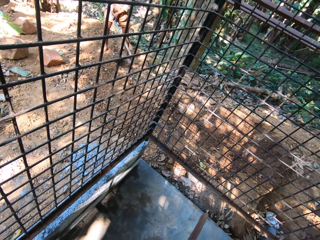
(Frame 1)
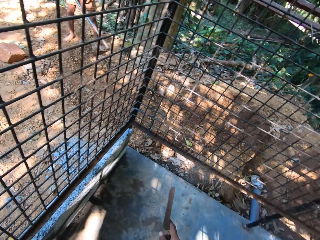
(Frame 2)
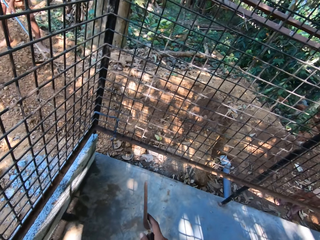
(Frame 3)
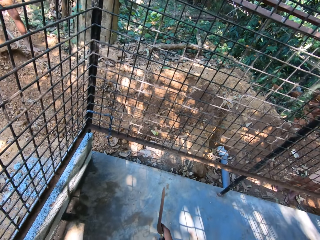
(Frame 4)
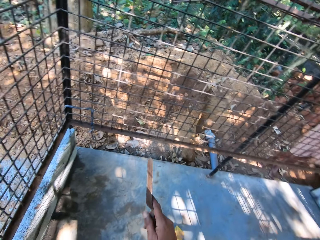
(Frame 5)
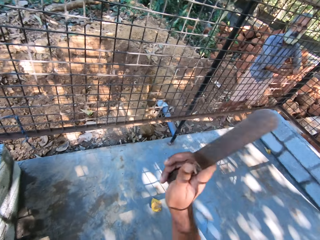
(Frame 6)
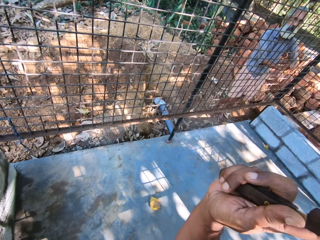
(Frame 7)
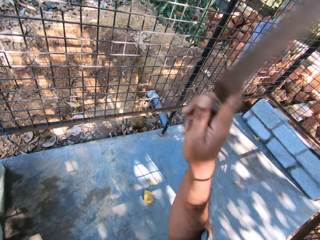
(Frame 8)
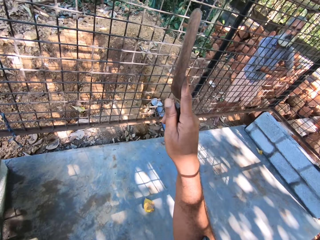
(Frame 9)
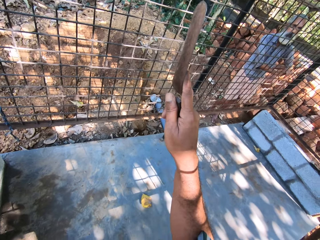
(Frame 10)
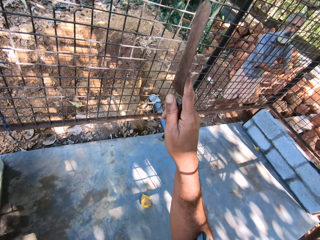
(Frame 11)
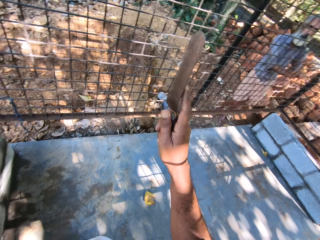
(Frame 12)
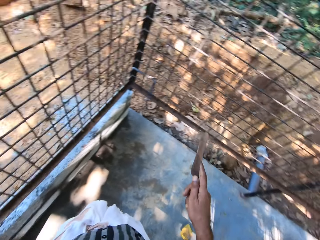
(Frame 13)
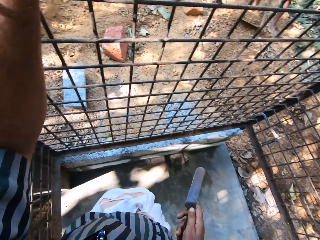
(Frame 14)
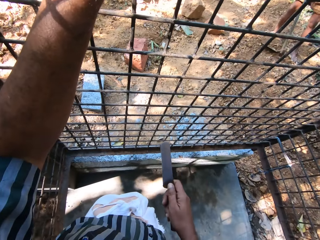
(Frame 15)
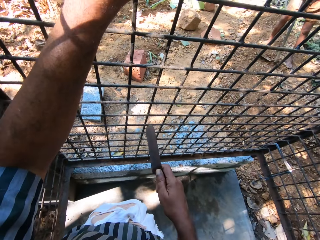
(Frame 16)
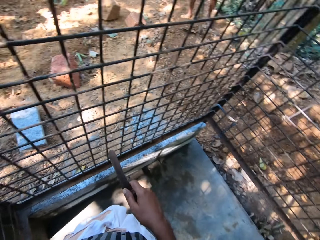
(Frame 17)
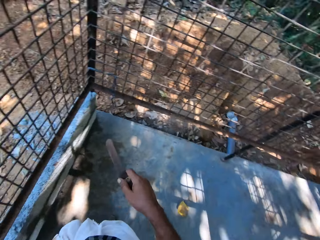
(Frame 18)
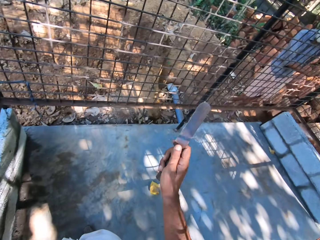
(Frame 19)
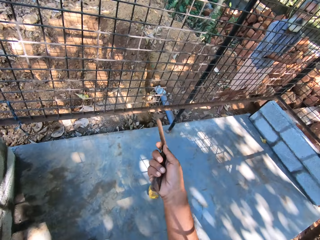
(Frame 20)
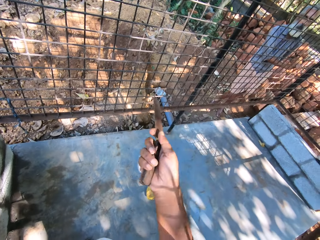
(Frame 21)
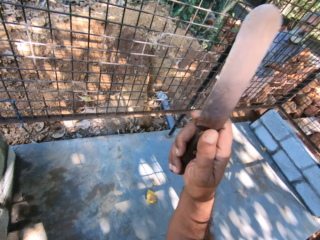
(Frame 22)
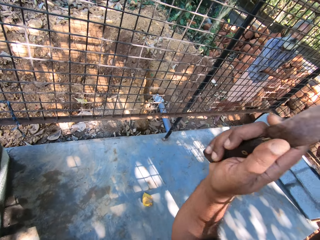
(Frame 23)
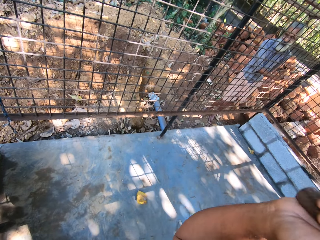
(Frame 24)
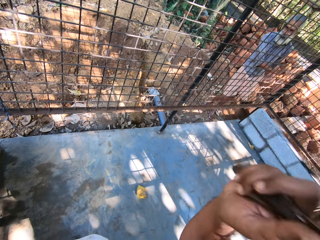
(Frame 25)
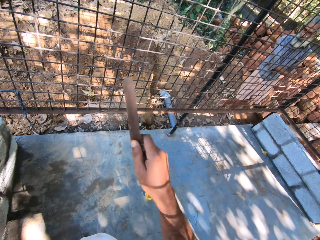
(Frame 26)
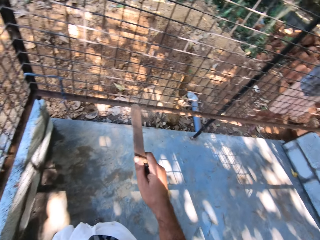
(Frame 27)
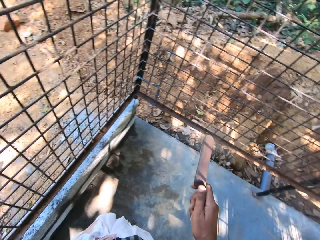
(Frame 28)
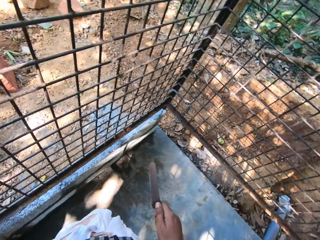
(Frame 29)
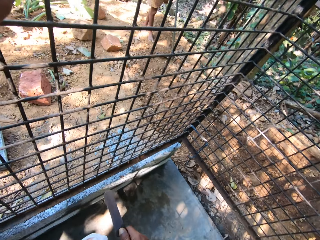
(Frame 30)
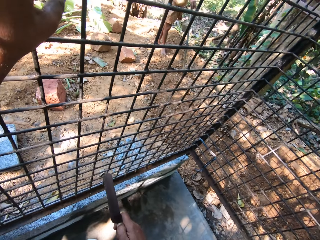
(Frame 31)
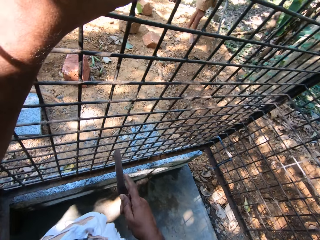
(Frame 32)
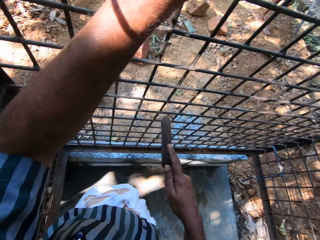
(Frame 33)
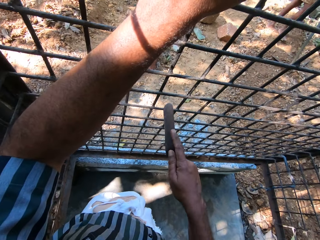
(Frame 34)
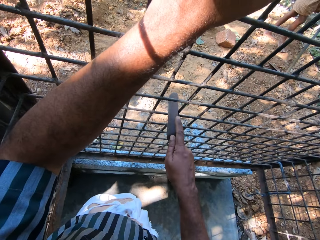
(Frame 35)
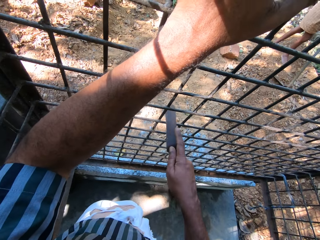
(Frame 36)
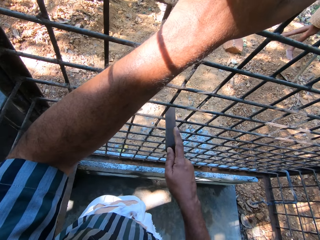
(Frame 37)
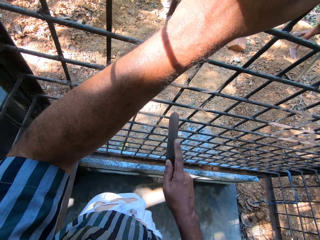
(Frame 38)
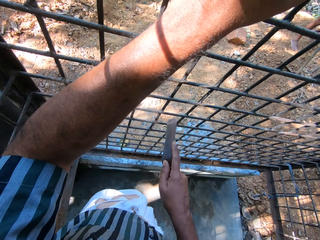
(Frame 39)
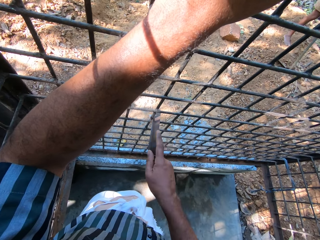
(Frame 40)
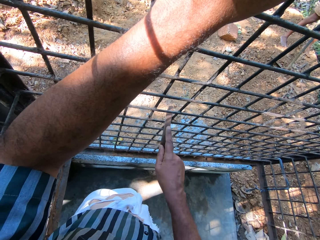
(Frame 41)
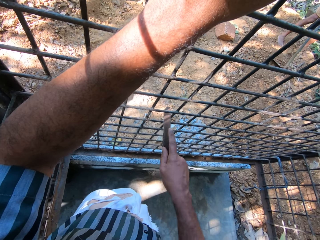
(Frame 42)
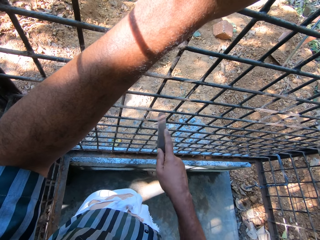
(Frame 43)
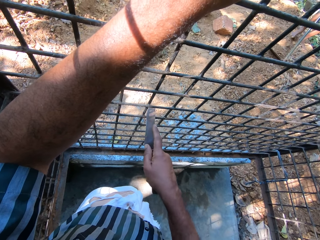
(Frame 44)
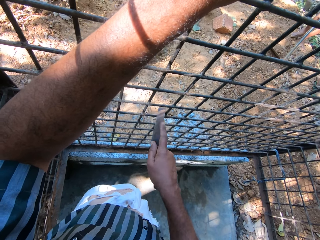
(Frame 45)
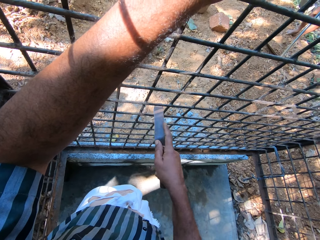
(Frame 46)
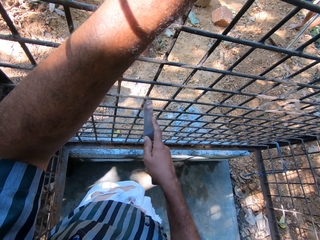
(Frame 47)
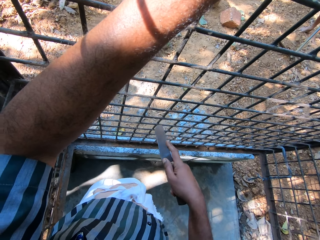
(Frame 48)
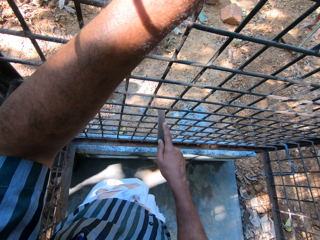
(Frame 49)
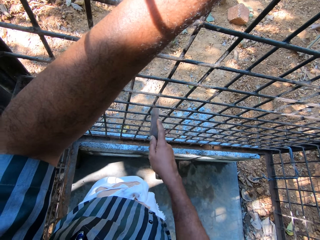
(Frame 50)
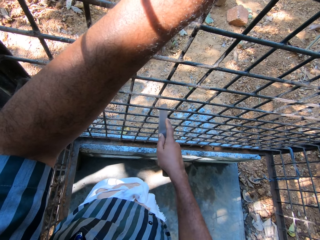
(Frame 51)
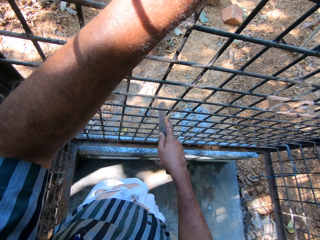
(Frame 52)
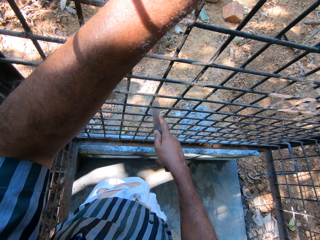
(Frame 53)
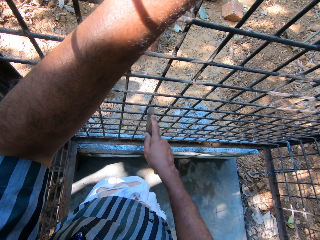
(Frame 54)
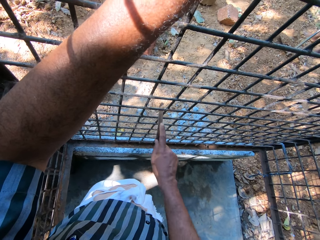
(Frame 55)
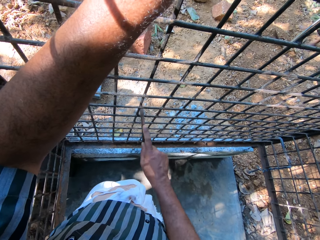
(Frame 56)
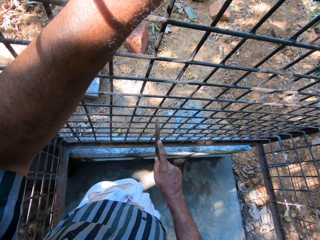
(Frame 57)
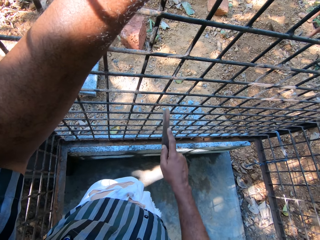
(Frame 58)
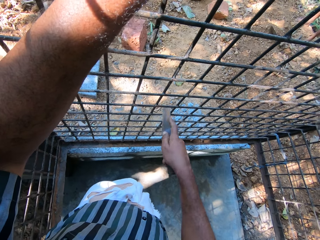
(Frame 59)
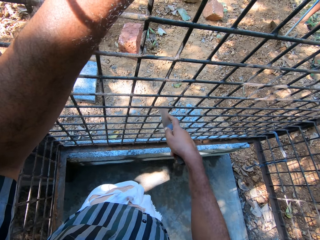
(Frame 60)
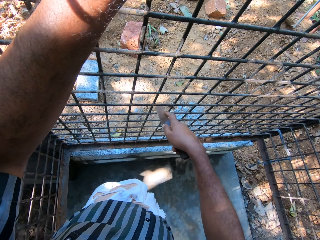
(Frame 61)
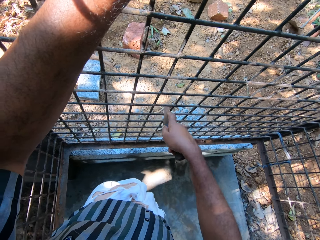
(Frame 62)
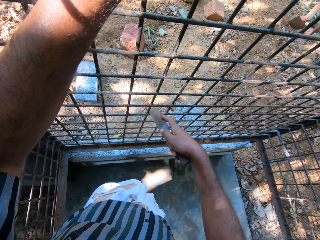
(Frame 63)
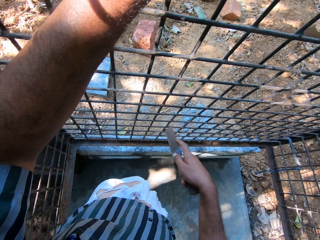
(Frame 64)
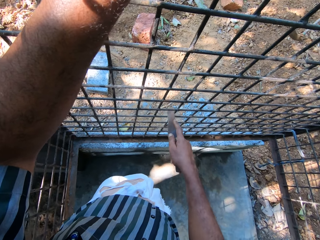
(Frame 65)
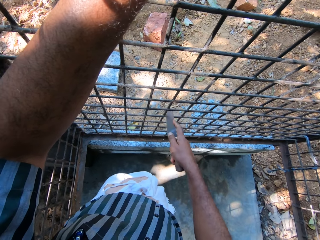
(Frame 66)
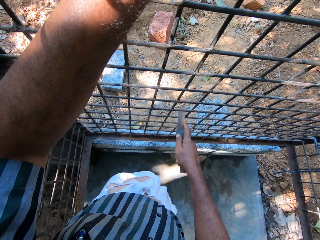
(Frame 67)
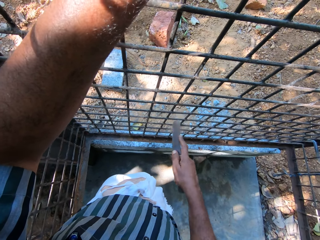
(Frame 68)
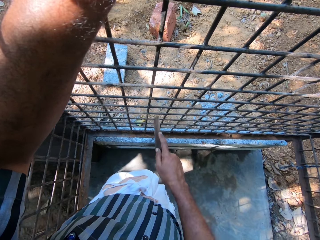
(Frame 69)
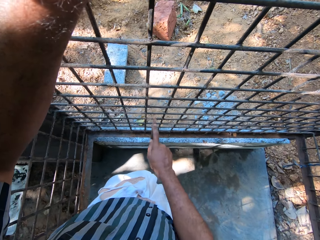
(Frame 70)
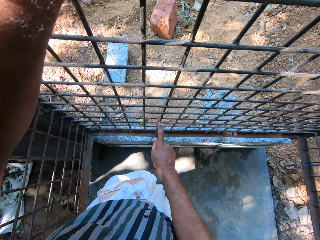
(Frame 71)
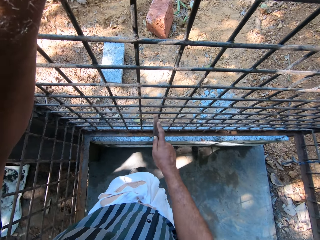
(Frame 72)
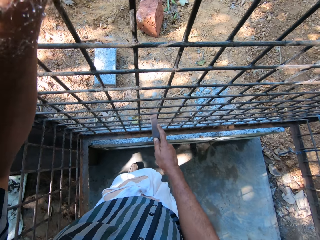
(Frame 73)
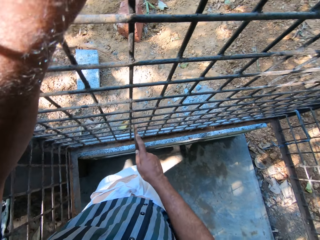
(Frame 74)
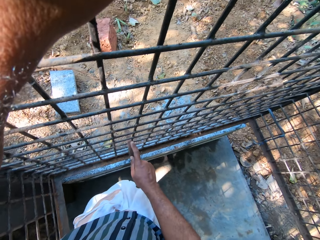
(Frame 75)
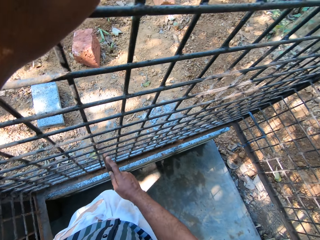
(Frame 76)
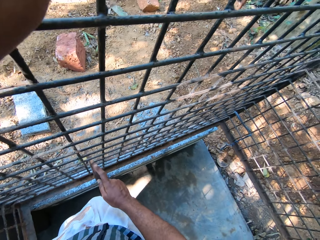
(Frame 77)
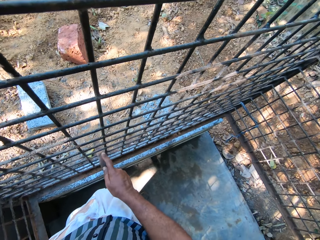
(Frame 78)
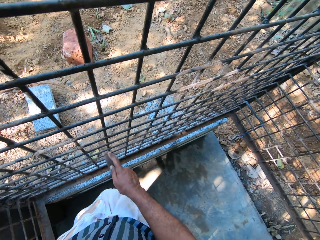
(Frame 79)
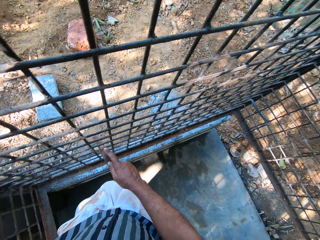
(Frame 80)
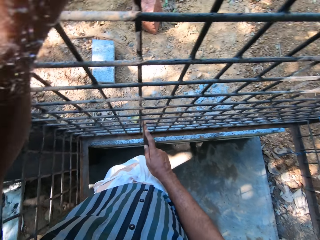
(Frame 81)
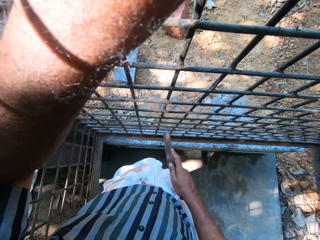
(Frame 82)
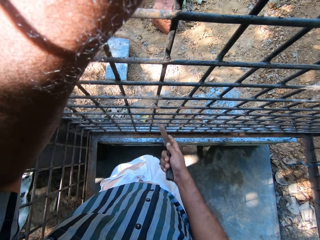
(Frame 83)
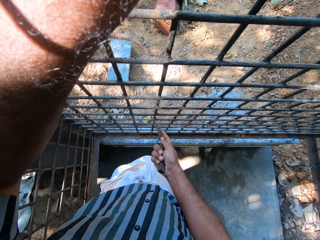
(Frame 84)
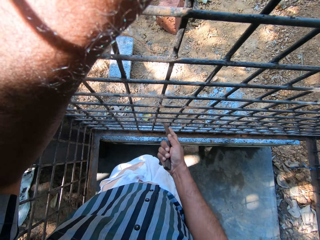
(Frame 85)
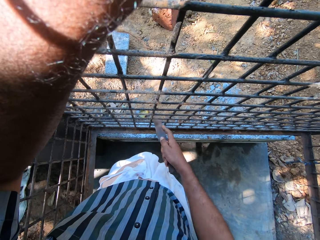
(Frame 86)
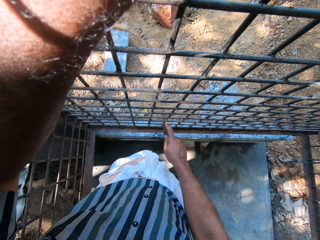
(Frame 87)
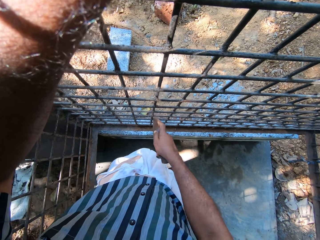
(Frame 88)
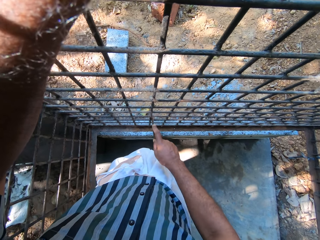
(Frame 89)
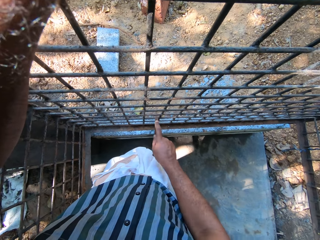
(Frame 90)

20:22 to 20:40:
The camera wearer uses the scraper in his right hand on the metal cage. A man packs sand on the ground with the hoe in his hands.

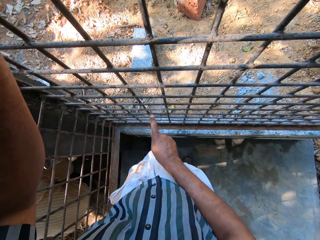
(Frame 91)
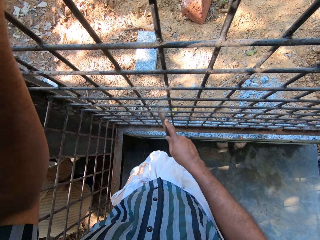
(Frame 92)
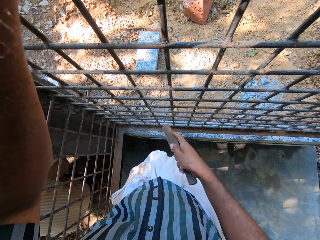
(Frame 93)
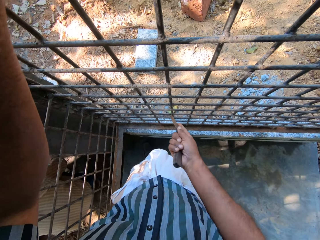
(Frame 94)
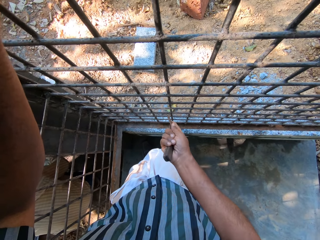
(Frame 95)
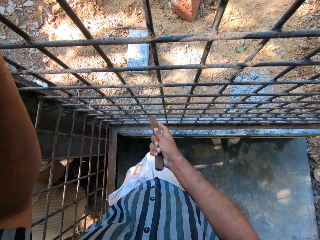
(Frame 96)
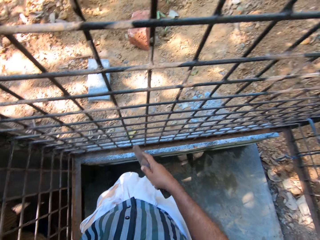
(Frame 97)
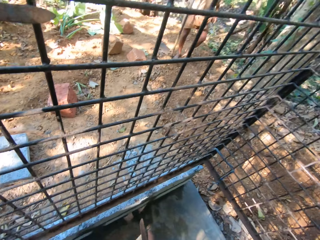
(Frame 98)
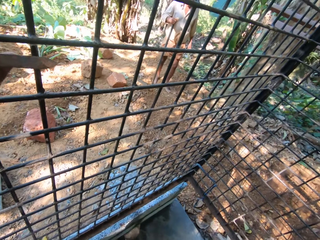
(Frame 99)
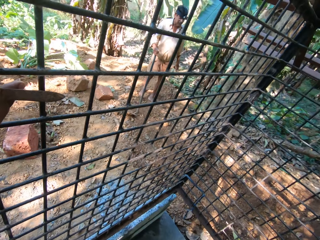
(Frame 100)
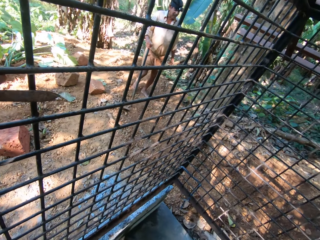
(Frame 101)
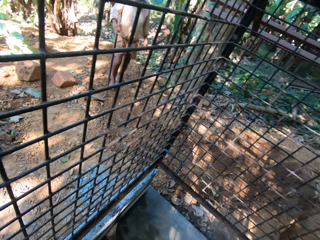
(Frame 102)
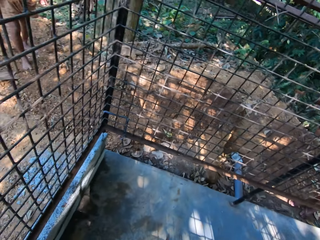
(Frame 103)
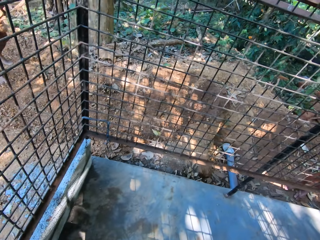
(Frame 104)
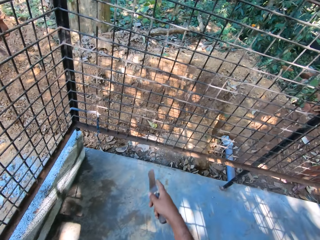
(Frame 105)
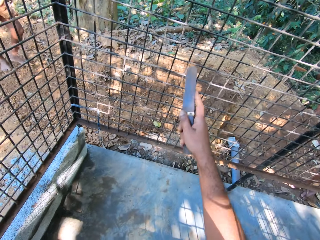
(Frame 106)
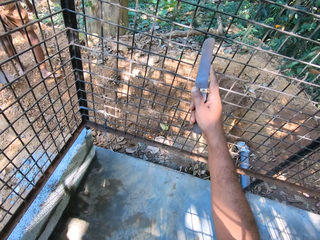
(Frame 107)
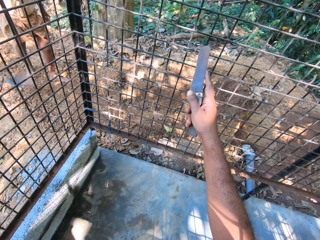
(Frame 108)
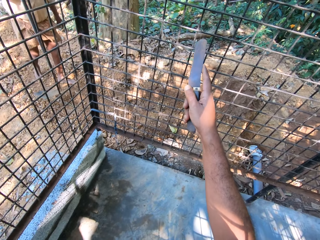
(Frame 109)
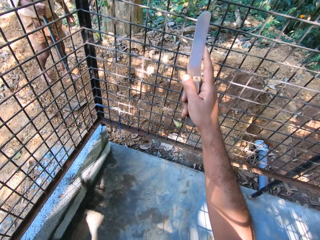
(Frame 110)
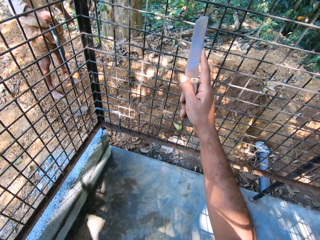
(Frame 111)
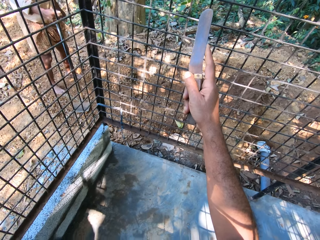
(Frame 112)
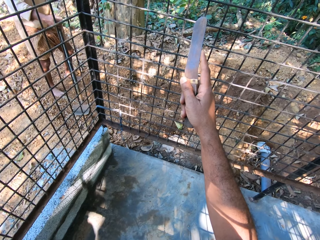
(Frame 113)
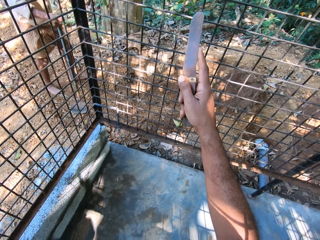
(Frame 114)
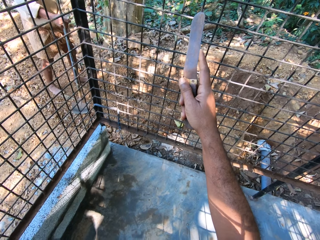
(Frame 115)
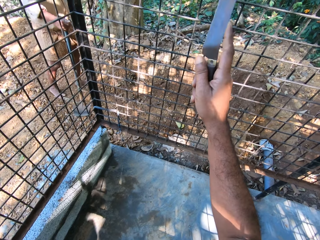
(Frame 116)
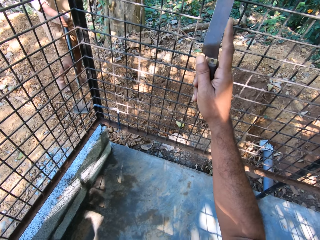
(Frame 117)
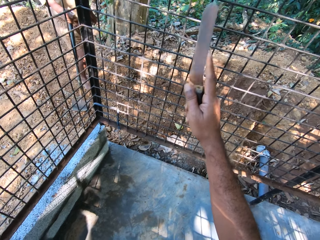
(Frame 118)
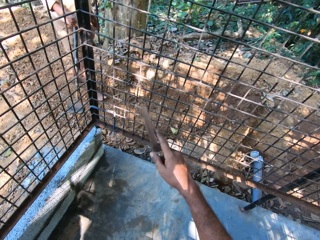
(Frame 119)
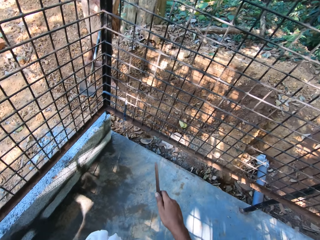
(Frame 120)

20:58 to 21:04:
The camera wearer holds the knife. A man walks at the farm.
